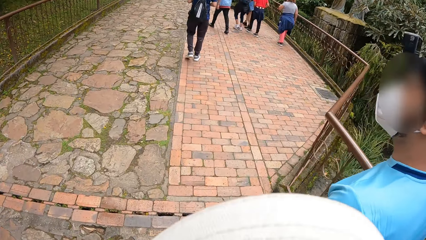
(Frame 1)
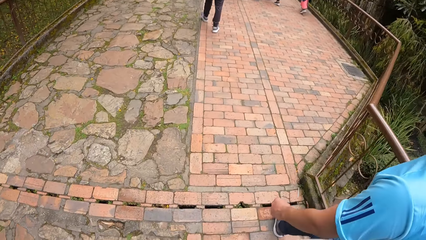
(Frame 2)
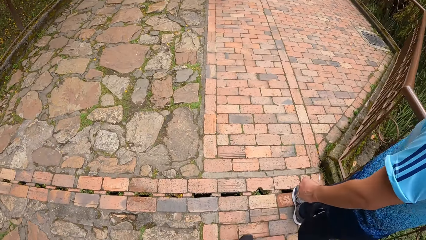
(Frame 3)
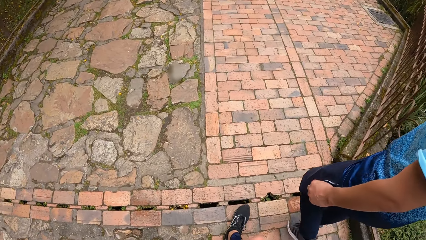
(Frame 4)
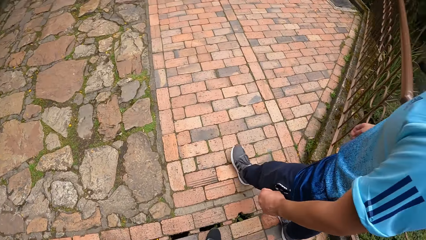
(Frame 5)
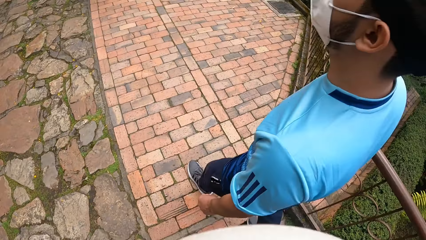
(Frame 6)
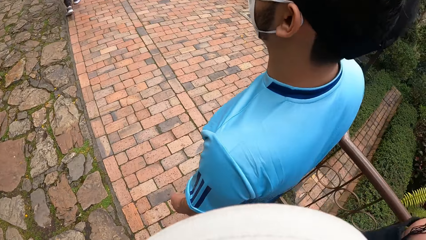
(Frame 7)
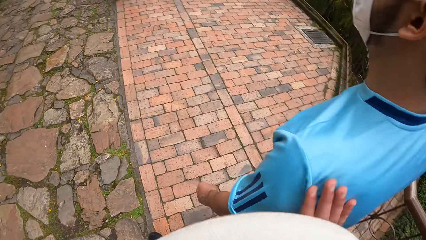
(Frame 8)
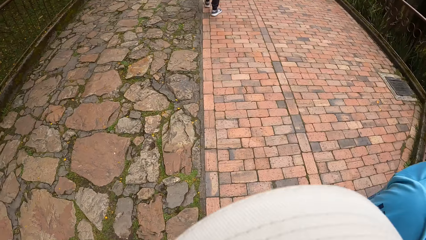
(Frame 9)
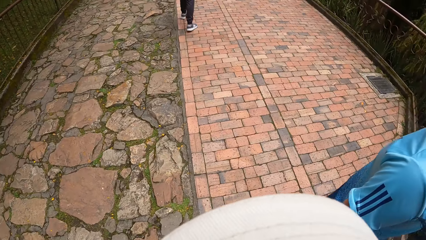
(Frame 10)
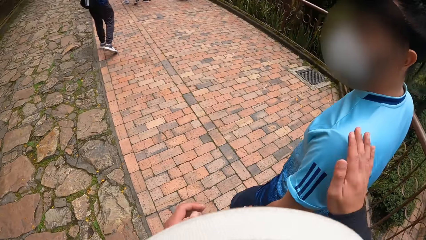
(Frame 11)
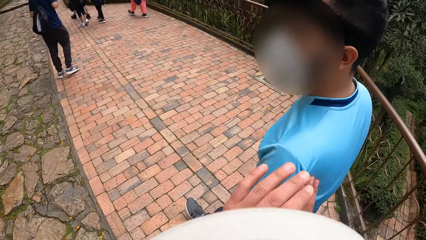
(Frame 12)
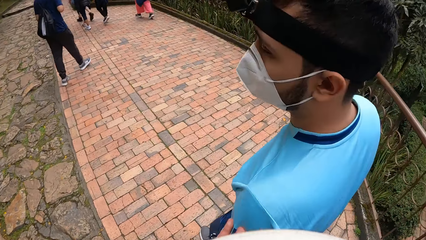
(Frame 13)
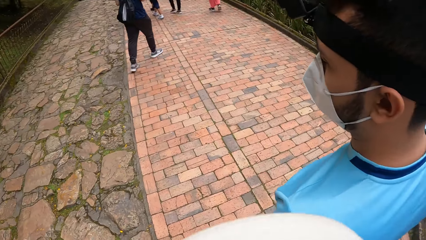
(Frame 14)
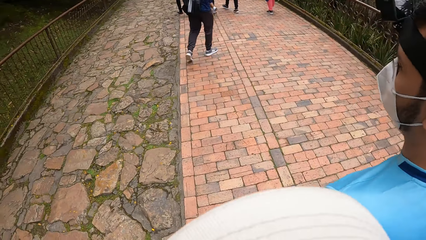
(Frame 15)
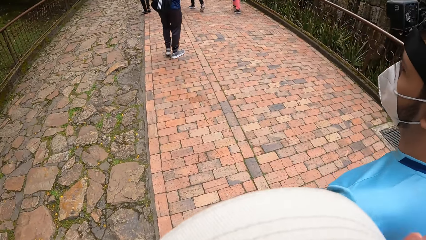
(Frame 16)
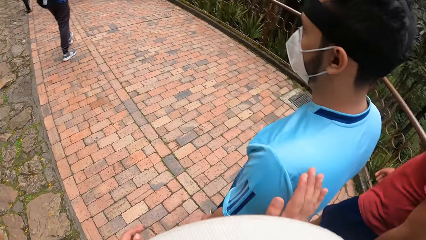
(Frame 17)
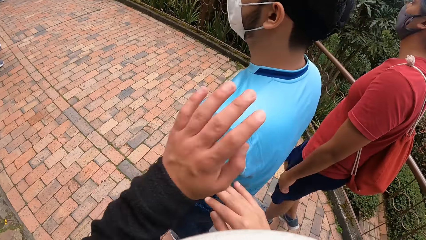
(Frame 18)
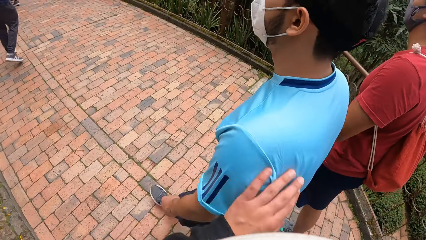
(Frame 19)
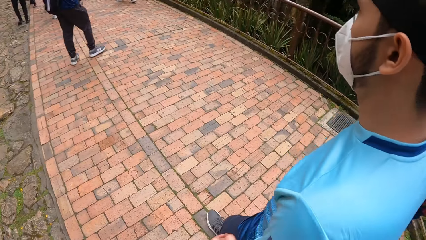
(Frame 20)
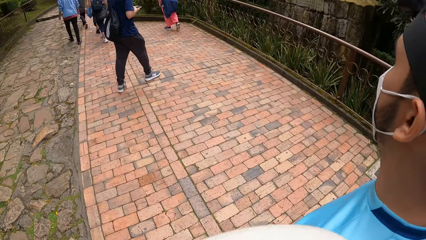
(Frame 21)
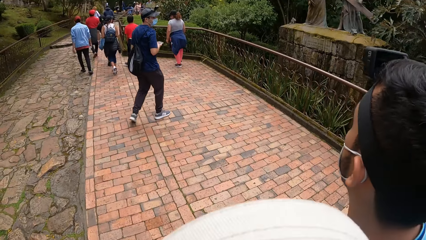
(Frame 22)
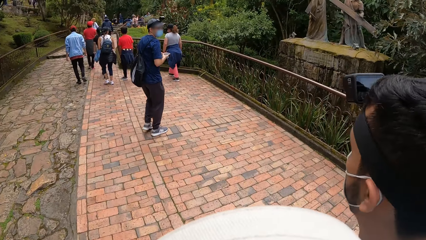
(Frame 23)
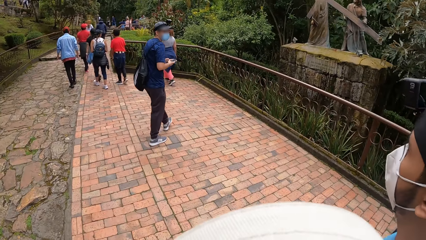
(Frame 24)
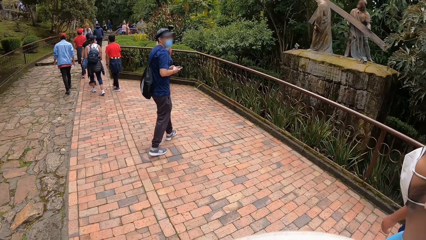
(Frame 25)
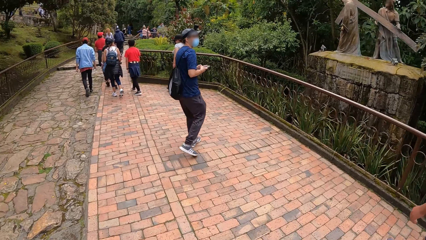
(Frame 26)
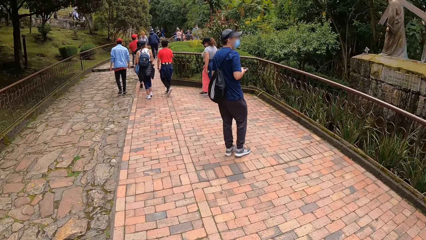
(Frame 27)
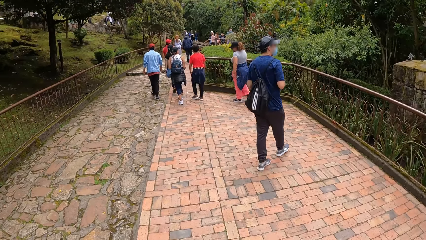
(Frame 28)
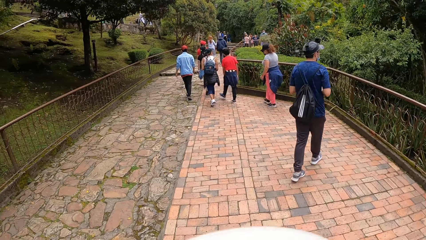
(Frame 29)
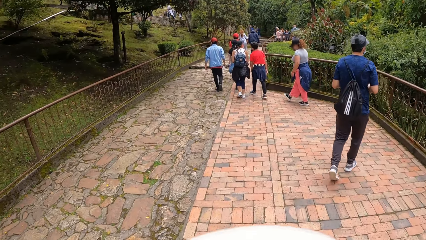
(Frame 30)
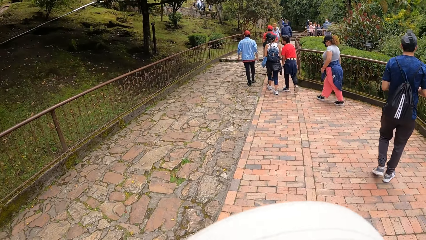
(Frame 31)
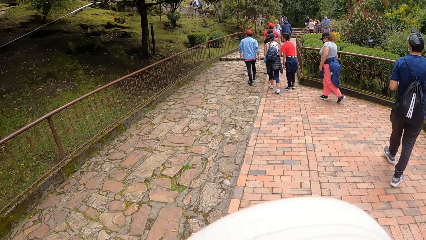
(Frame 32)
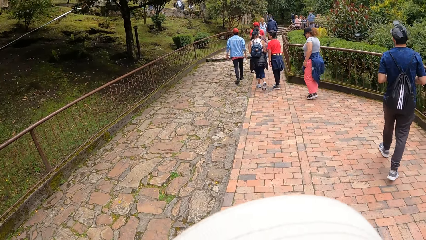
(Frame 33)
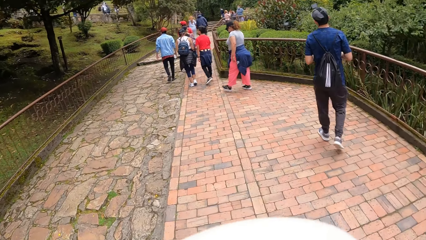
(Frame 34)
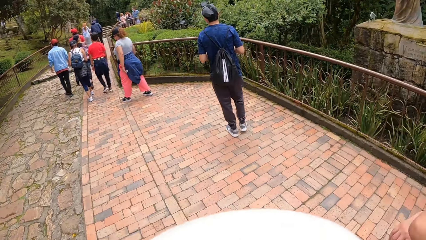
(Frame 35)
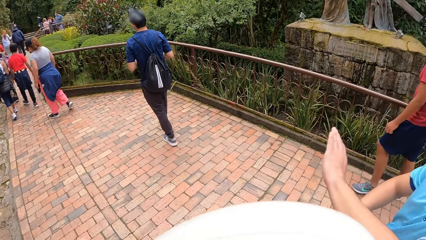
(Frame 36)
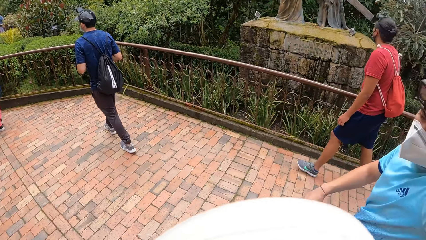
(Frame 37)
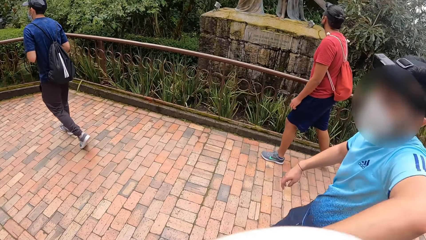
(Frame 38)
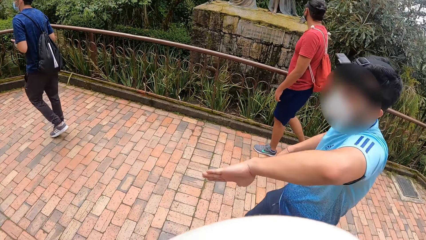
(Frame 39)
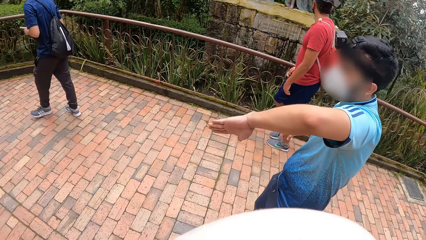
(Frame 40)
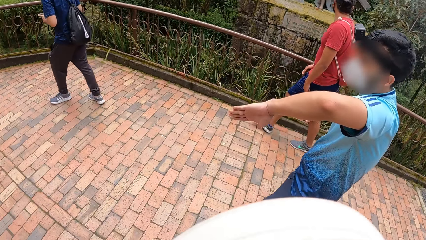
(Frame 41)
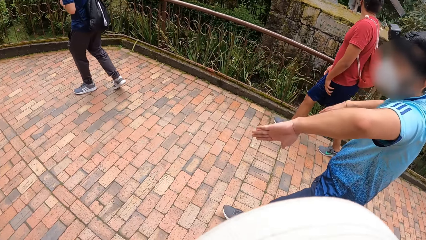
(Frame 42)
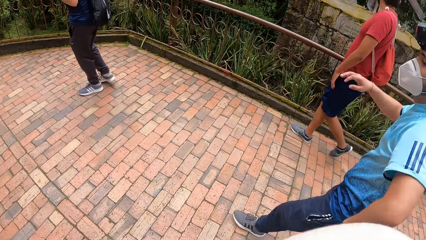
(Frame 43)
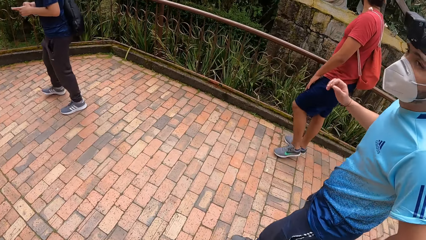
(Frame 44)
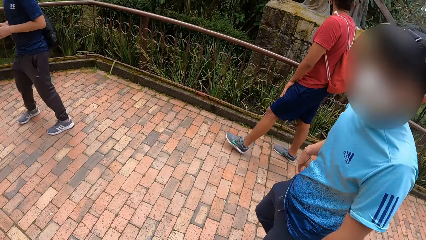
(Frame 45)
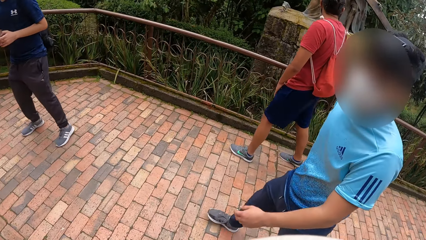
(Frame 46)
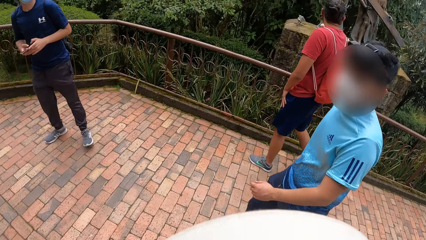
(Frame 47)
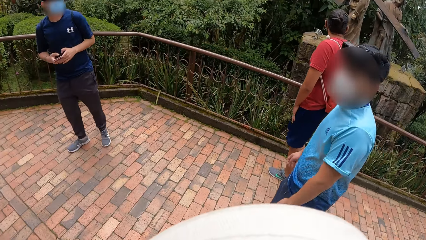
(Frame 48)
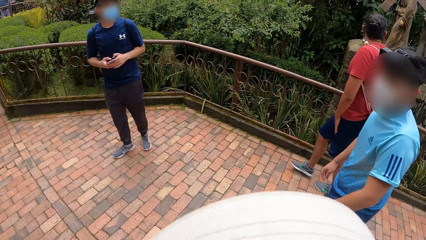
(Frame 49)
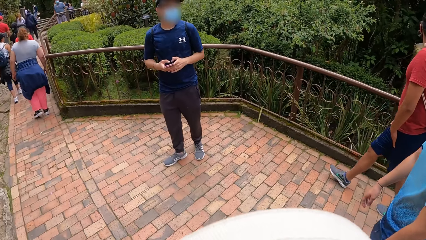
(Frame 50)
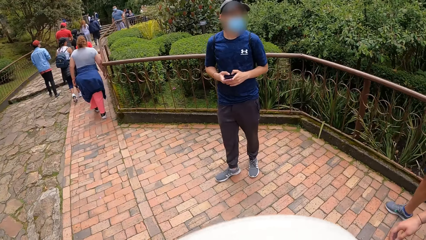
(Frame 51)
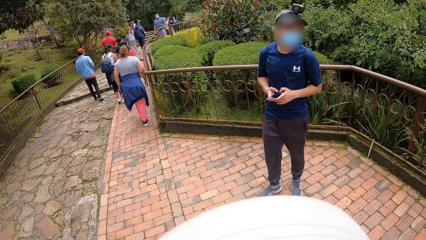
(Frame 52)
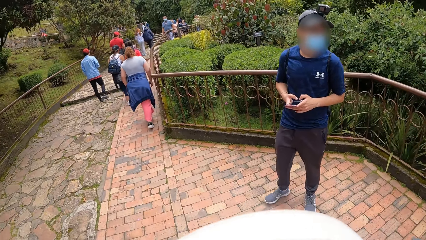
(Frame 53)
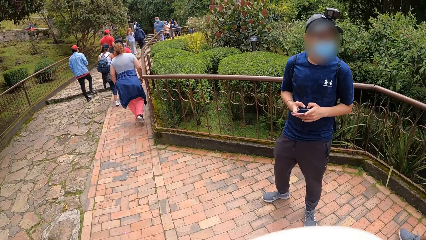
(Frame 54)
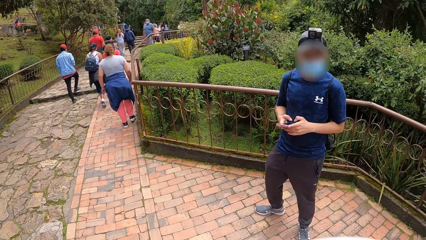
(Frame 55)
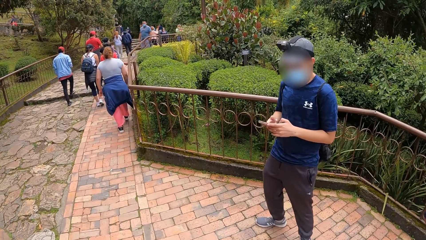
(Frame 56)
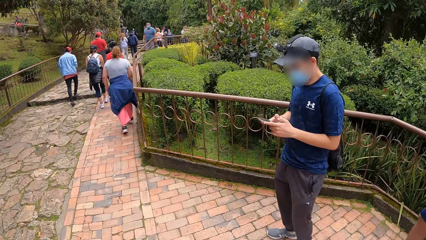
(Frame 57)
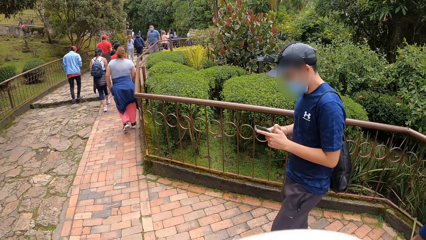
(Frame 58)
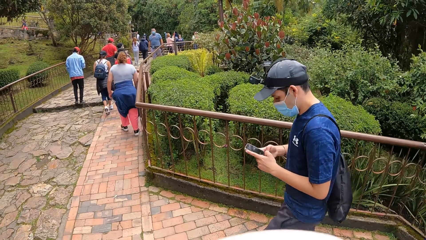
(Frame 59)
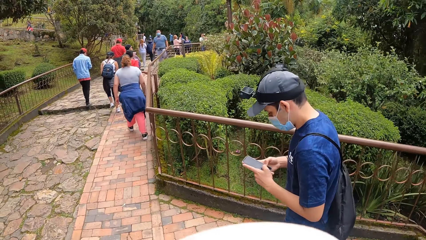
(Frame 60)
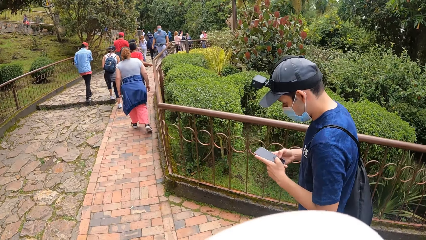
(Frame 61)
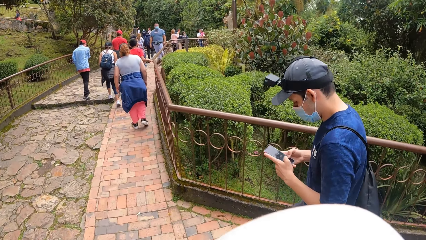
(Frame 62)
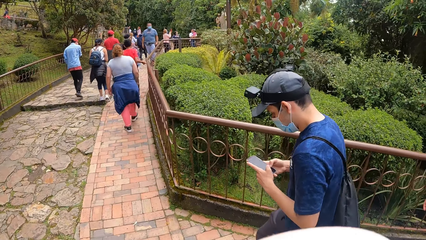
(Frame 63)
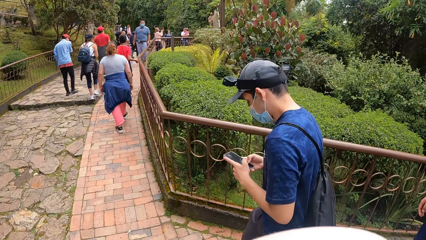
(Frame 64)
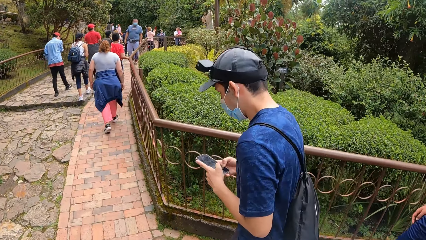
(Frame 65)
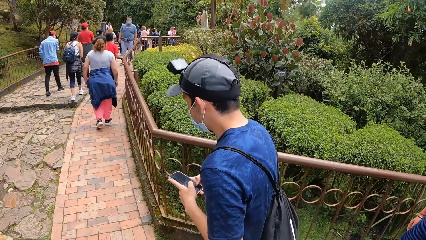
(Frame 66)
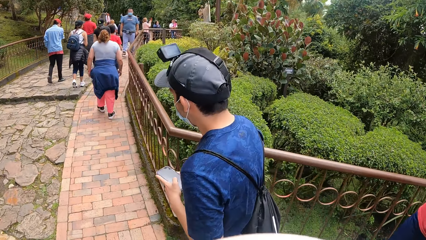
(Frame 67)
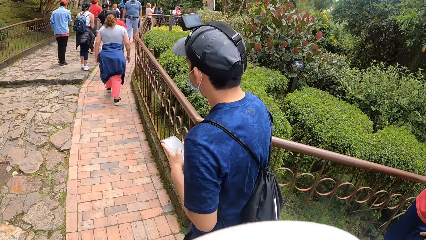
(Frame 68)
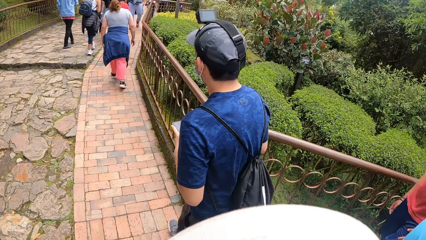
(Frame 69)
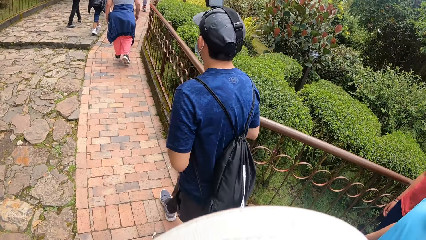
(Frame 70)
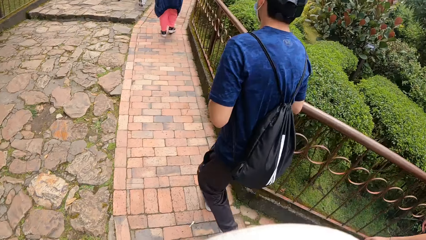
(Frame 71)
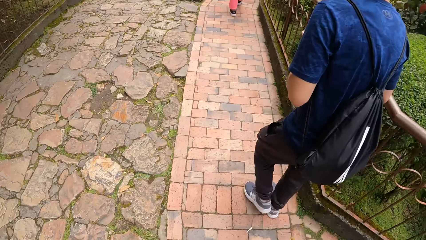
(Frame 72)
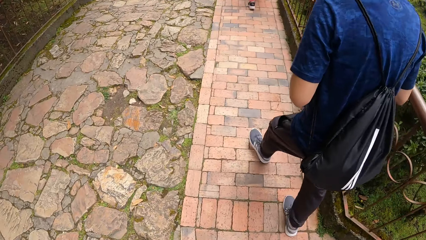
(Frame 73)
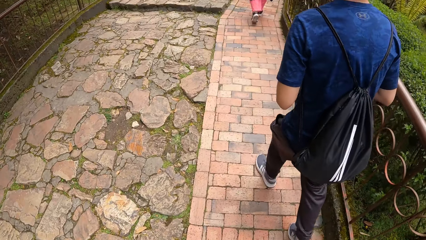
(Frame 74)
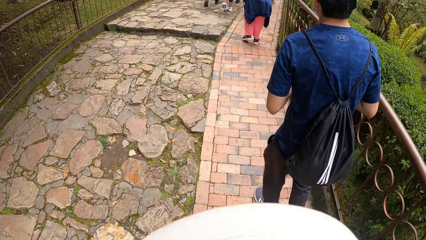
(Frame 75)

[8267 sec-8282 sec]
The camera wearer taps the man with both hands. The man hits the camera wearer with his left hand. The camera wearer walks outside.
